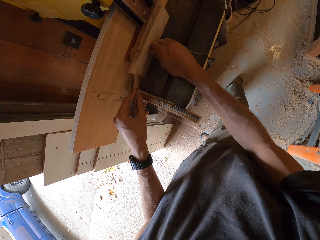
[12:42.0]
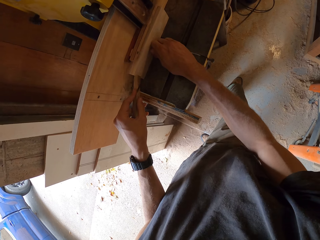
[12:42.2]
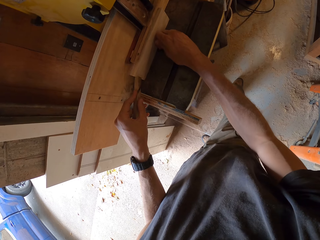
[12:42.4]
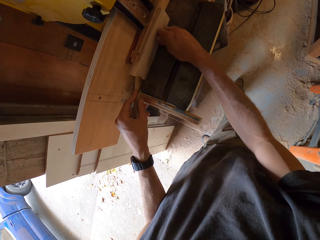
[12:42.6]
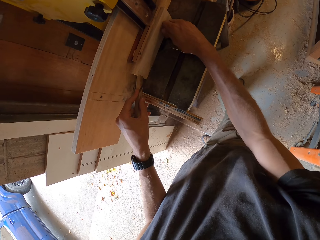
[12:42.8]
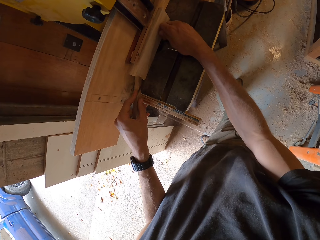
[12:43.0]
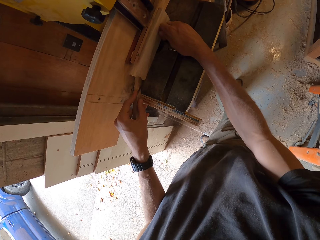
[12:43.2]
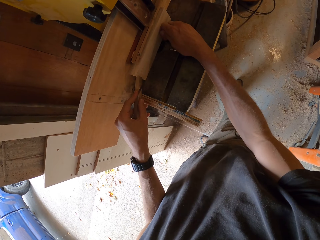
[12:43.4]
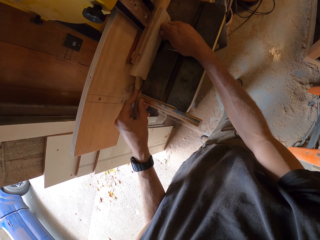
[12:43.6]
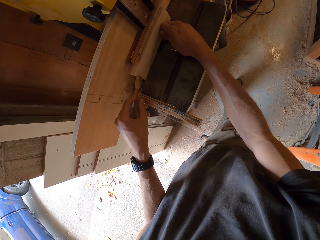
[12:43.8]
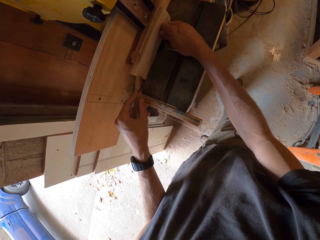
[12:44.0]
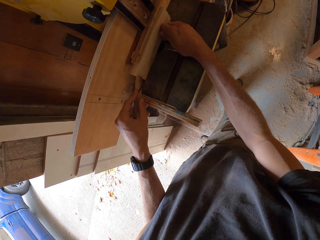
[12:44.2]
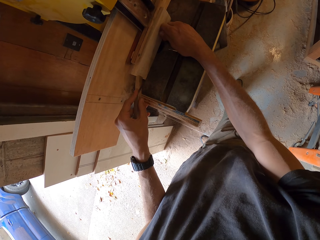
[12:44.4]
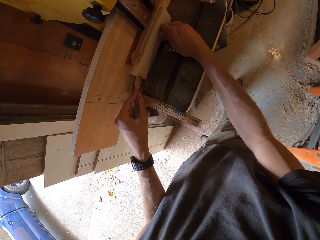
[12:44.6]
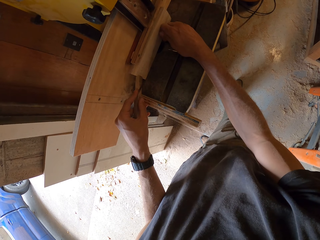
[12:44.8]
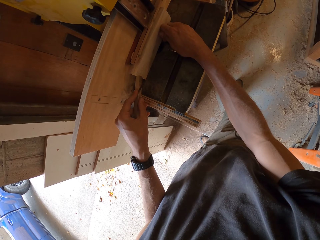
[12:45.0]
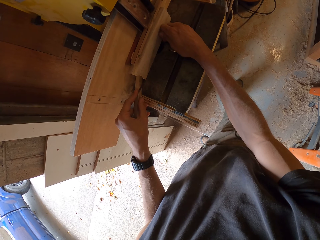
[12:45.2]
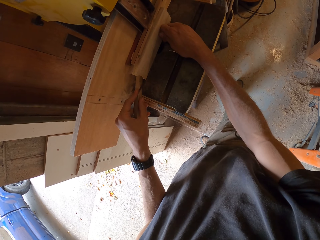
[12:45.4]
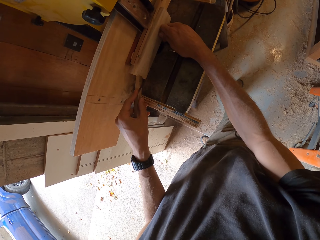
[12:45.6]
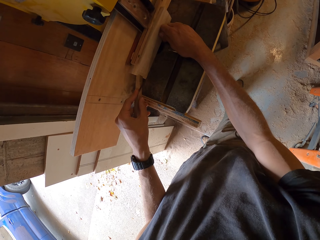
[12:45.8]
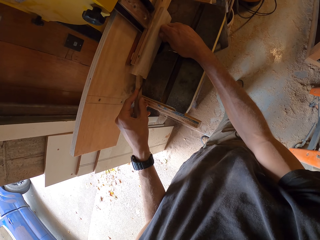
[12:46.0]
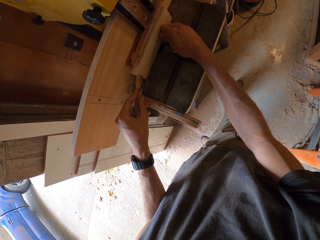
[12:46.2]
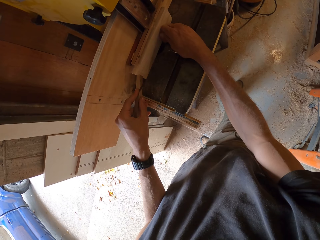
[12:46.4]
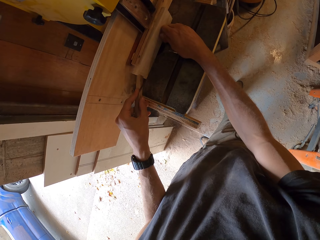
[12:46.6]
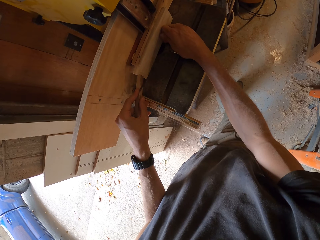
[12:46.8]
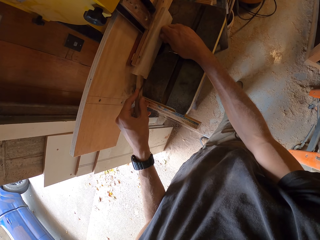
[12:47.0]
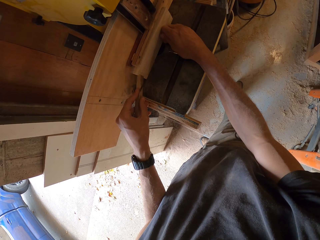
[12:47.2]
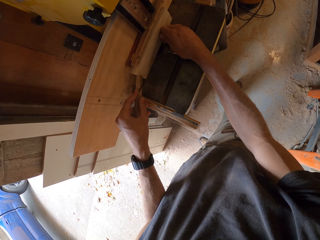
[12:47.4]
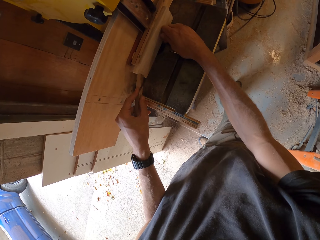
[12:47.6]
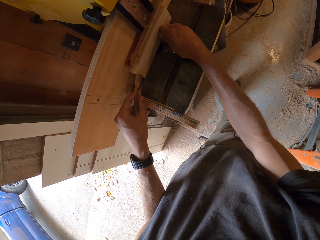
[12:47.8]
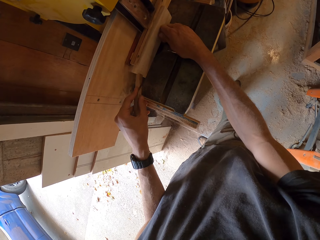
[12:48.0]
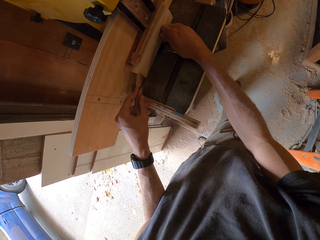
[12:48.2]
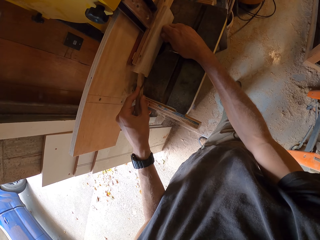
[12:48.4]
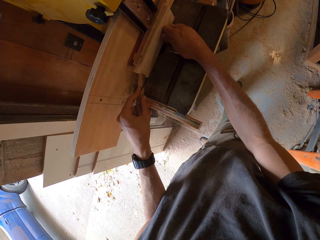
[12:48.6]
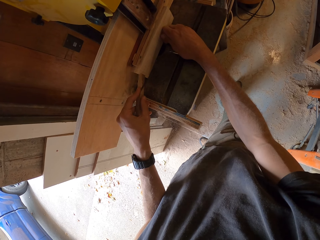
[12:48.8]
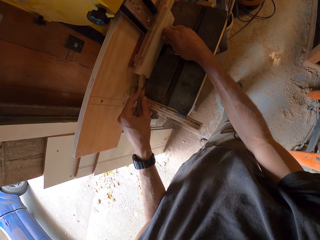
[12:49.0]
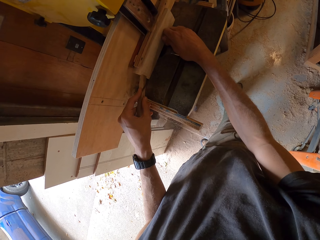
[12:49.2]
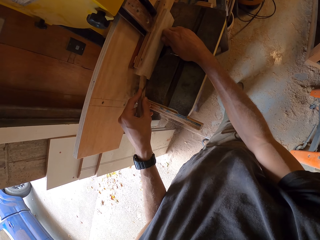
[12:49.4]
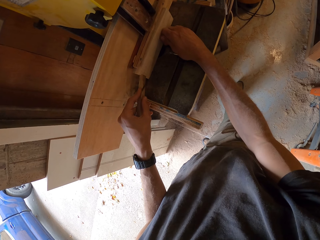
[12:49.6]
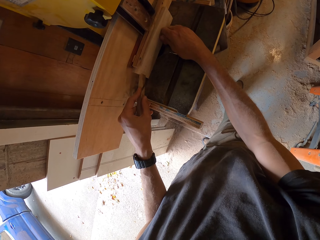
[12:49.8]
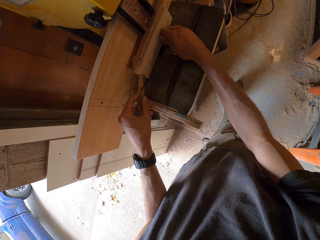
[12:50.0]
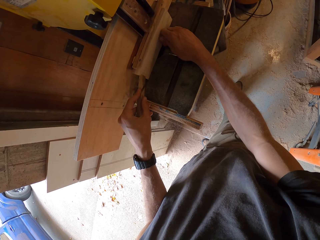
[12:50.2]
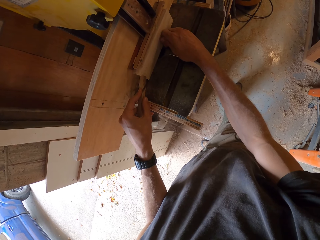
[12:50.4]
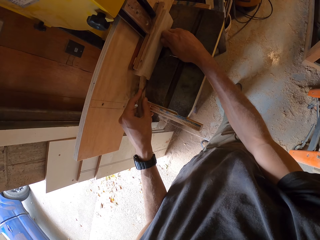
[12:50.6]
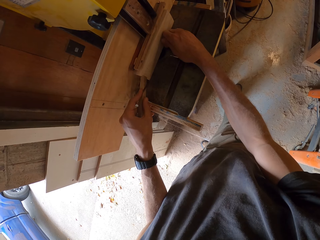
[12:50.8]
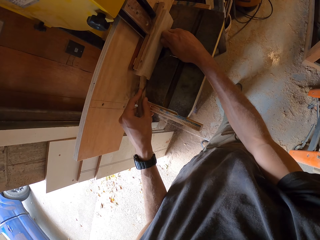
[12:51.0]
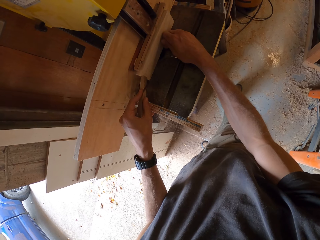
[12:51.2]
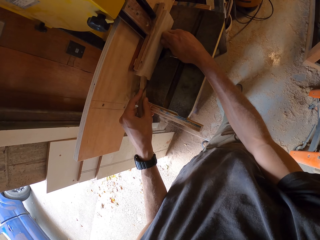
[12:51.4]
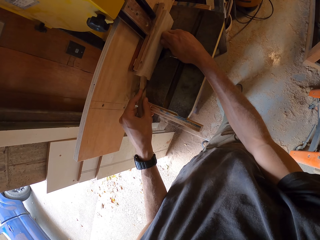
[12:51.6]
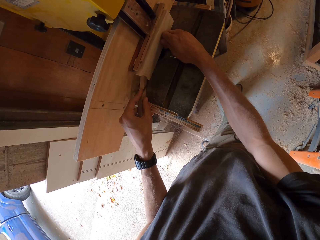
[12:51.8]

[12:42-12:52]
The camera wearer moves his hand. He cuts the piece of wood.

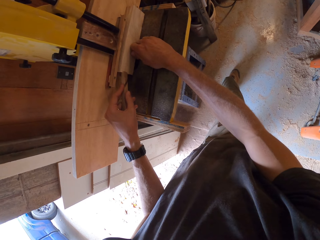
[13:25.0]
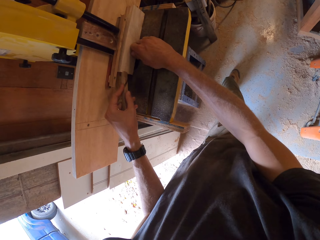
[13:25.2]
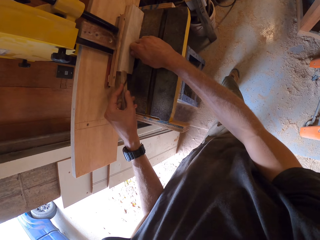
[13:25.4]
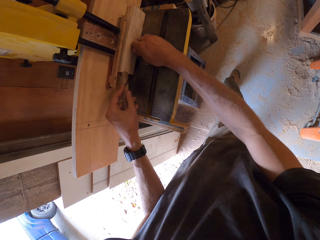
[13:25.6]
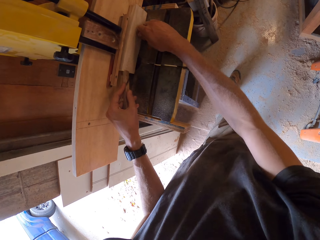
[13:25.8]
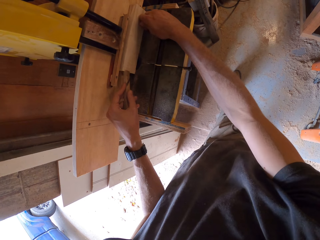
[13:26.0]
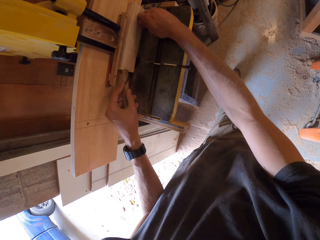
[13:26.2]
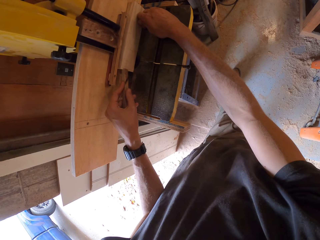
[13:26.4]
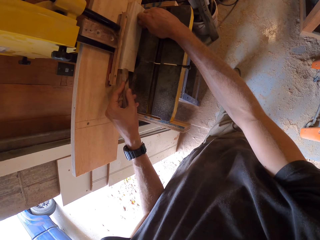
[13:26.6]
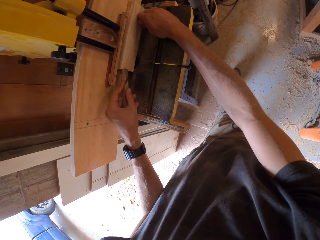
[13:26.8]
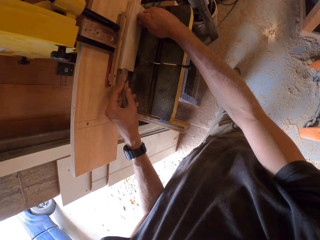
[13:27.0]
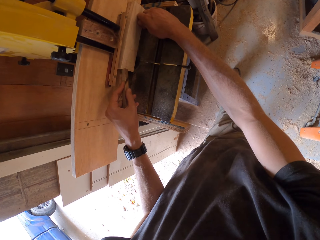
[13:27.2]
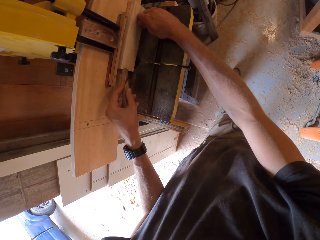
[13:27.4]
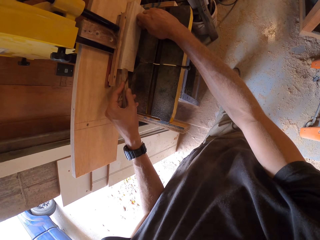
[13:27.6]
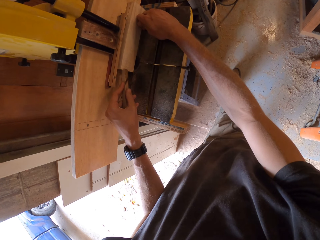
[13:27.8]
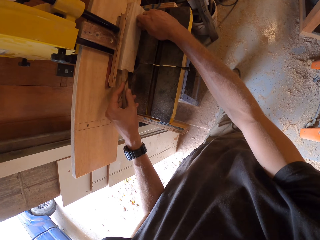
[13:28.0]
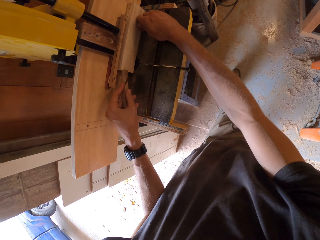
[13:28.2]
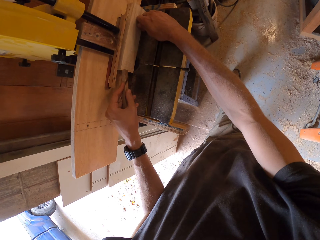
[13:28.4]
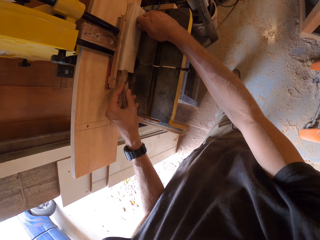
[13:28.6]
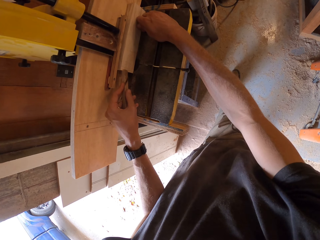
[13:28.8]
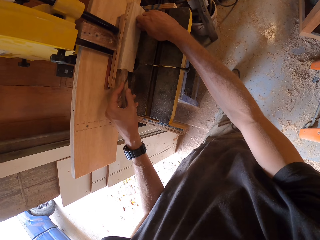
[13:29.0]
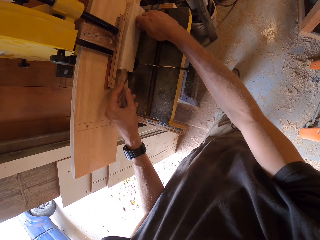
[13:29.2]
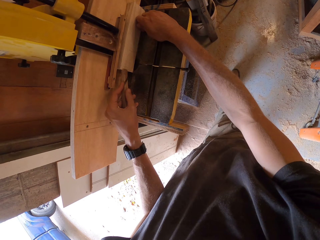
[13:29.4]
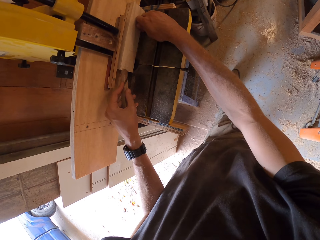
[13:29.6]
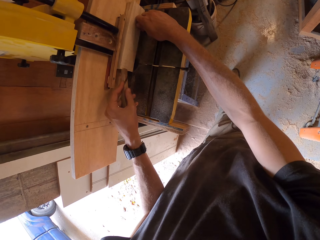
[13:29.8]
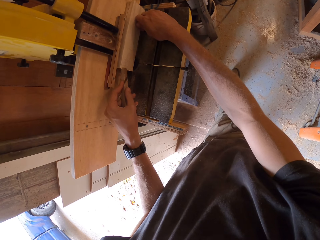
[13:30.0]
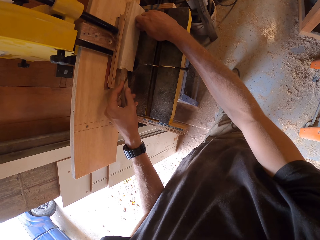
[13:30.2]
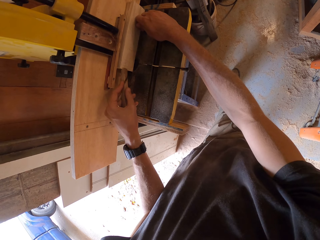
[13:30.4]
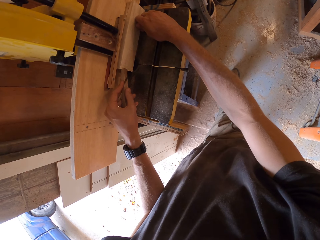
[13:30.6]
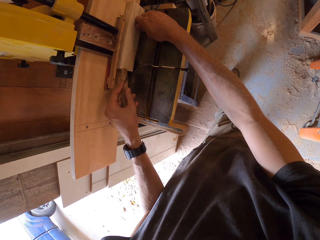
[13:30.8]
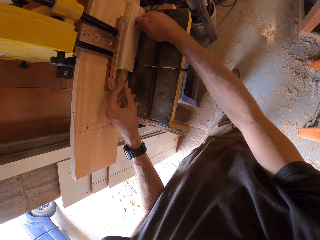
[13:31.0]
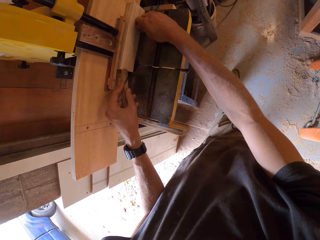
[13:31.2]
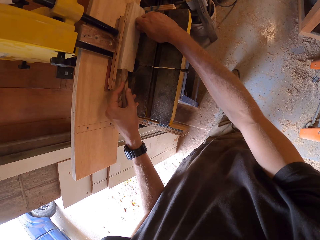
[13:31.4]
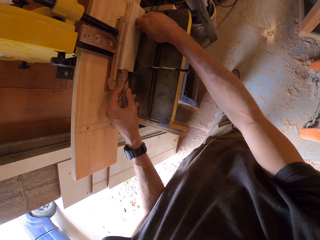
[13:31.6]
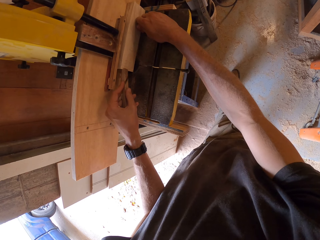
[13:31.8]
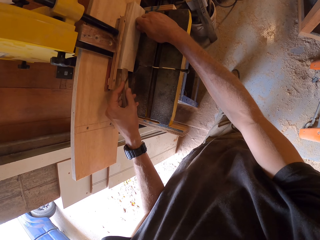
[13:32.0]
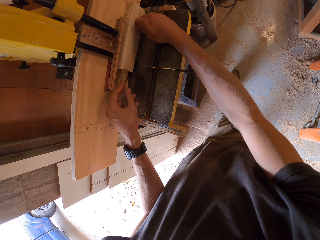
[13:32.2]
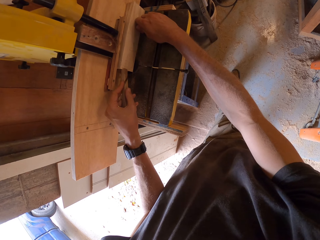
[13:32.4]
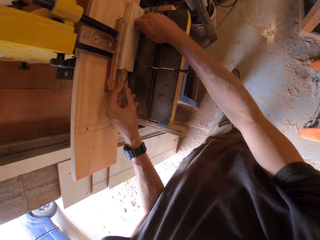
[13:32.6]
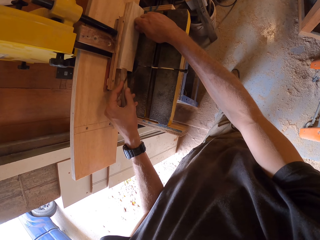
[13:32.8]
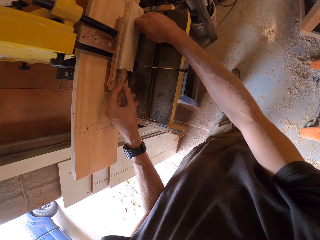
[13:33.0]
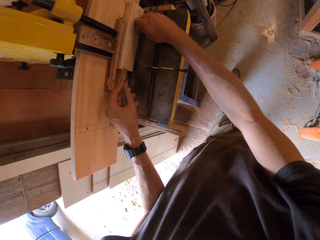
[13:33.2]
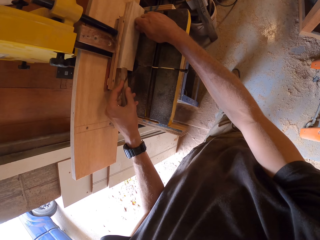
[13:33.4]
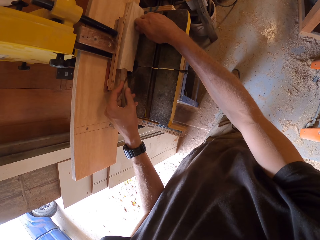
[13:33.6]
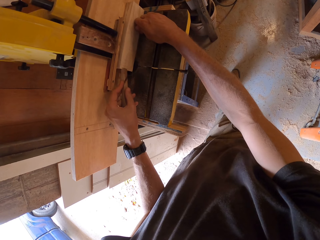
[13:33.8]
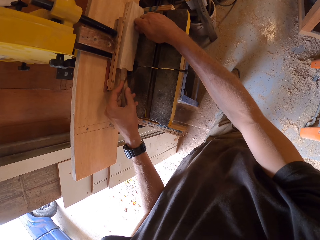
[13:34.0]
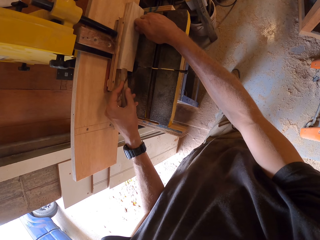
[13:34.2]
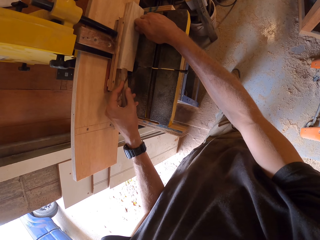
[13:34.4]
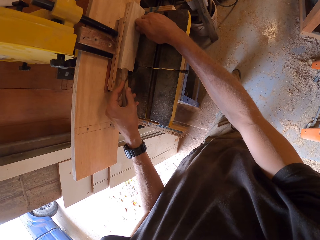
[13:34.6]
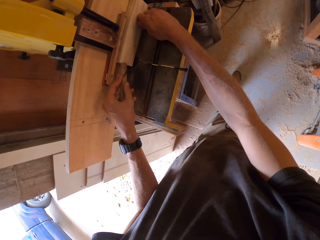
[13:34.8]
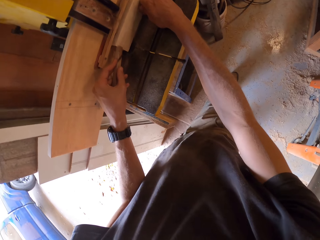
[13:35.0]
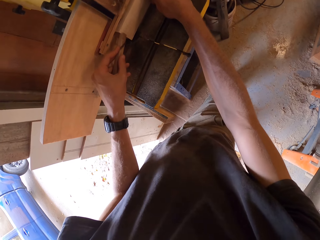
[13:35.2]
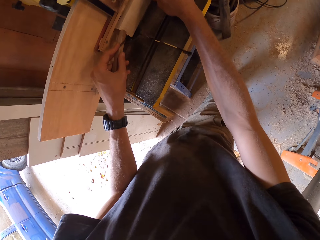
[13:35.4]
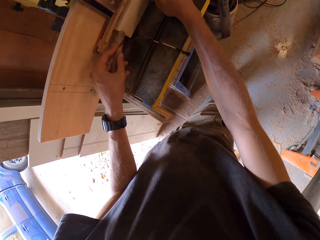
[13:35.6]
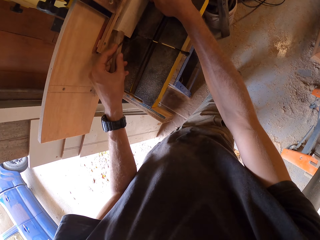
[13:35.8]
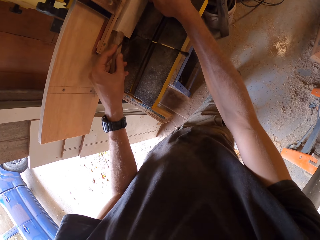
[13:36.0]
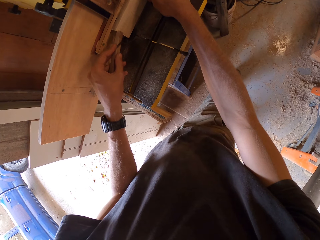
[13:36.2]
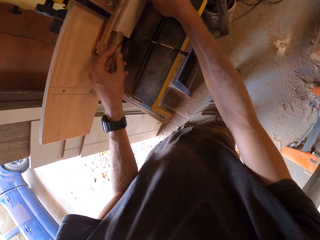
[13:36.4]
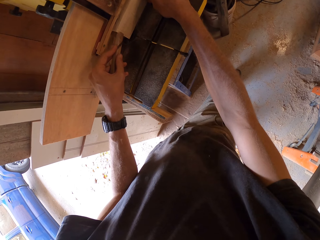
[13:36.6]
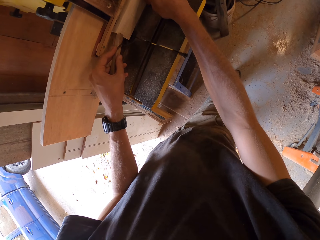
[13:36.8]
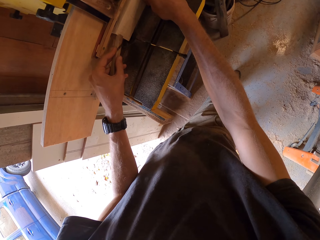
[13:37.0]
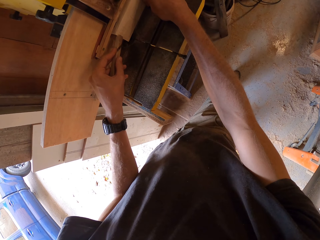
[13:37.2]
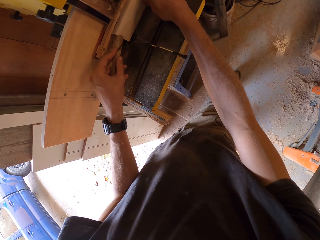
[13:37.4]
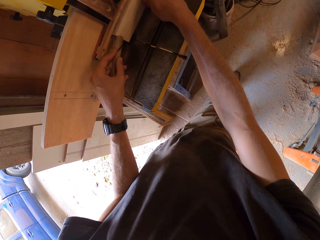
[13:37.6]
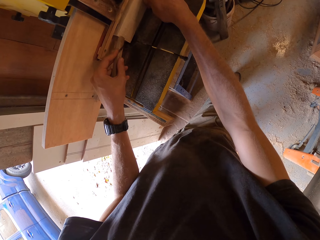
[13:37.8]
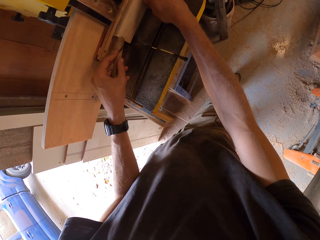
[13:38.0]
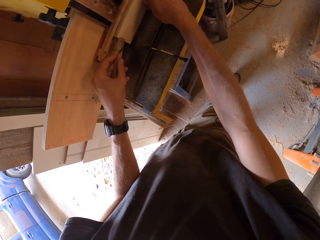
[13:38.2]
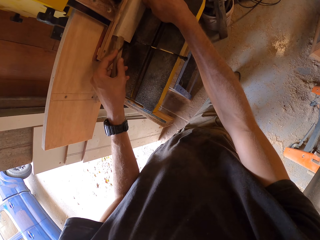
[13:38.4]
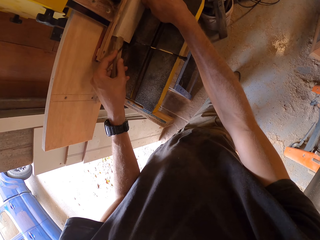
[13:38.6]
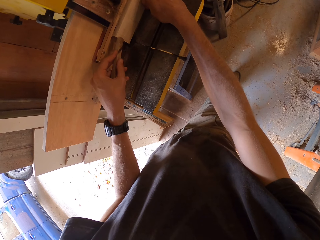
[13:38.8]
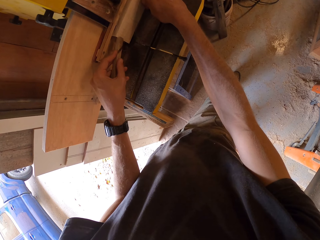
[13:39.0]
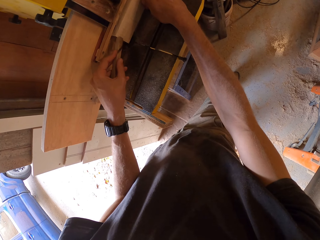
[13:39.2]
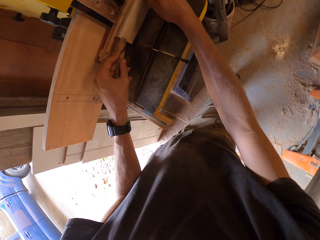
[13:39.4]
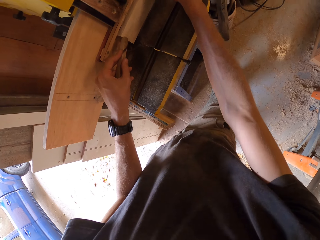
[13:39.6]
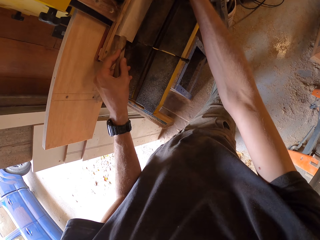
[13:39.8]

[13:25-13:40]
The camera wearer moves his hand.
